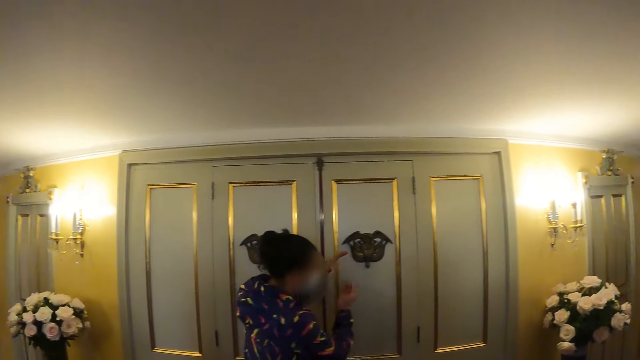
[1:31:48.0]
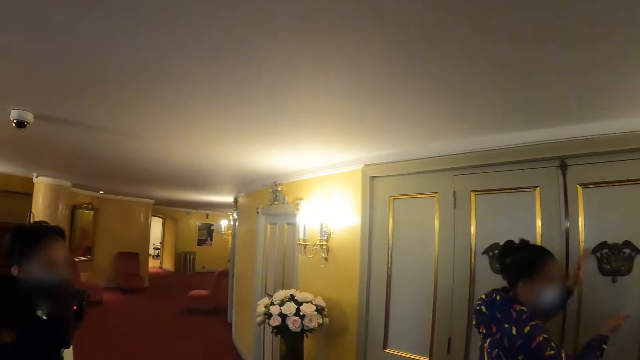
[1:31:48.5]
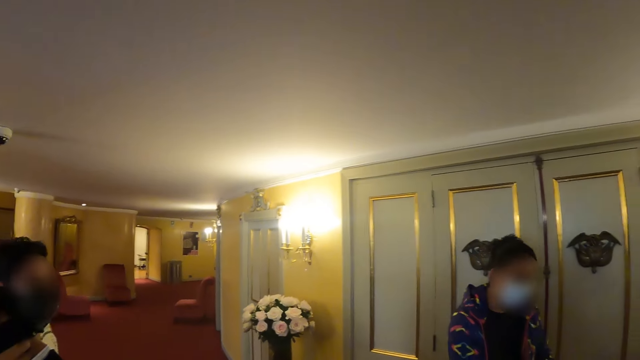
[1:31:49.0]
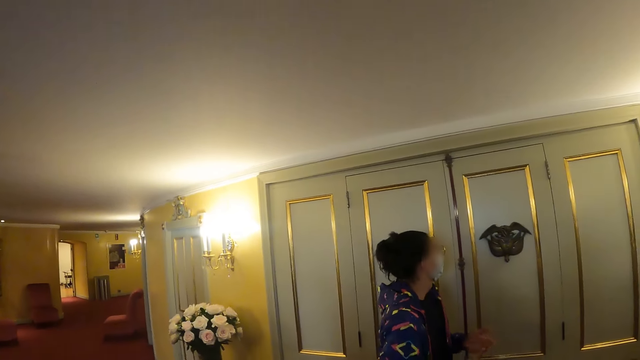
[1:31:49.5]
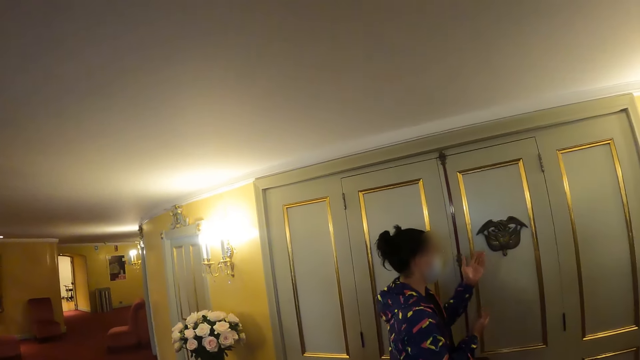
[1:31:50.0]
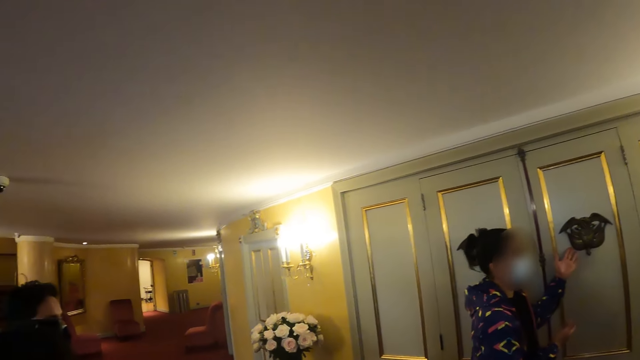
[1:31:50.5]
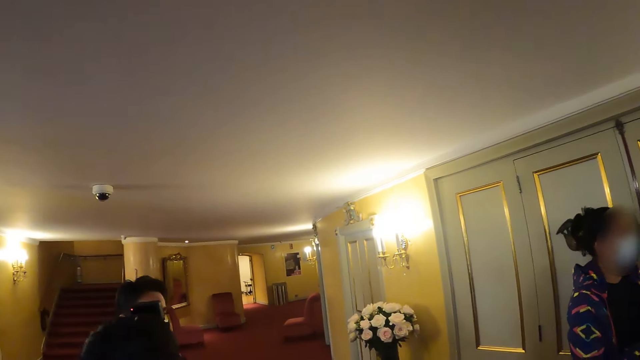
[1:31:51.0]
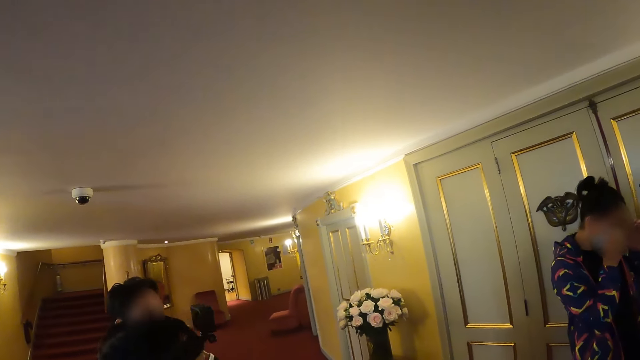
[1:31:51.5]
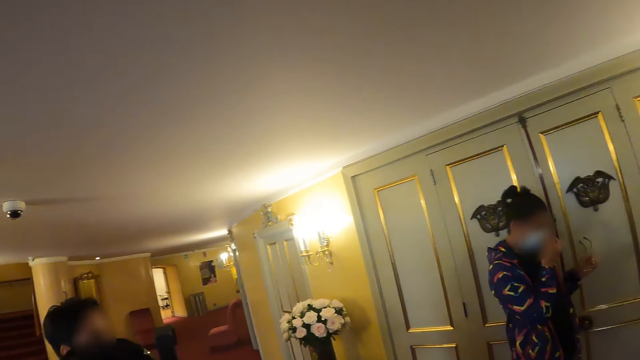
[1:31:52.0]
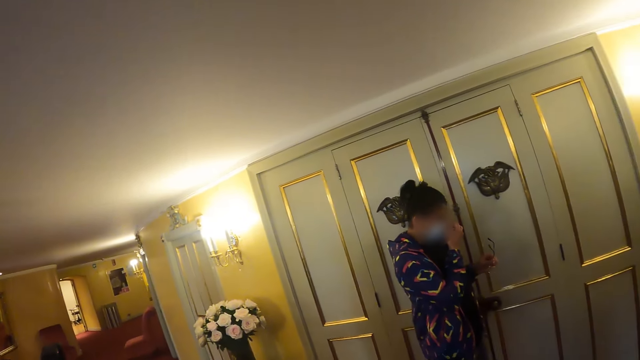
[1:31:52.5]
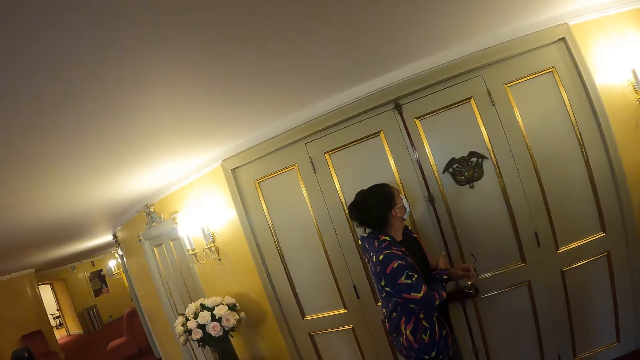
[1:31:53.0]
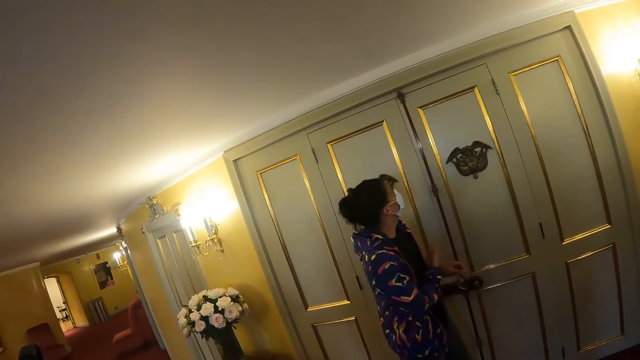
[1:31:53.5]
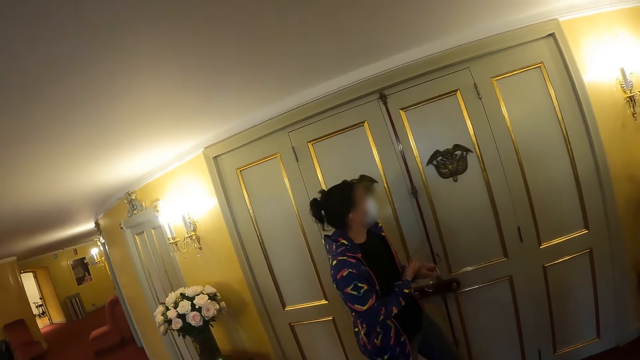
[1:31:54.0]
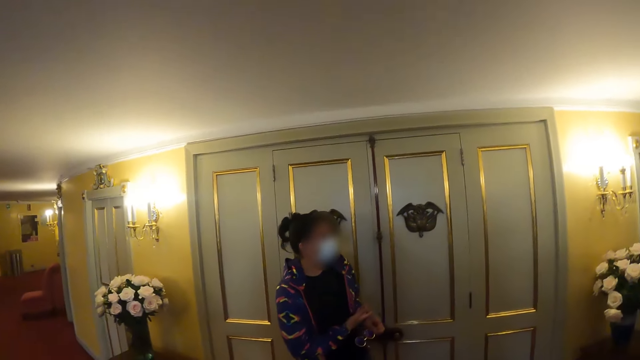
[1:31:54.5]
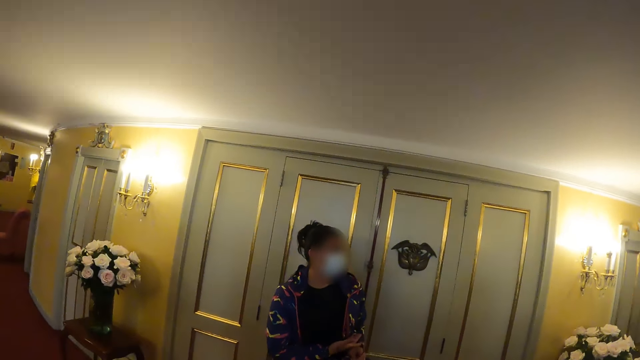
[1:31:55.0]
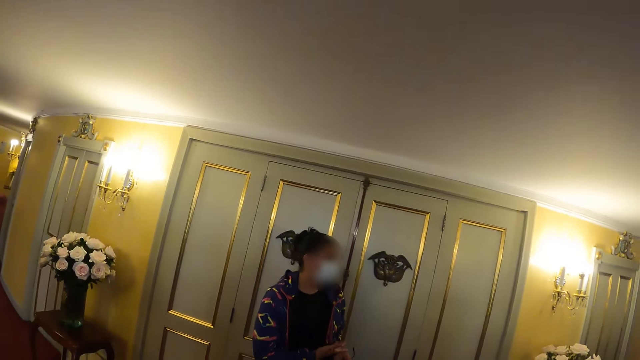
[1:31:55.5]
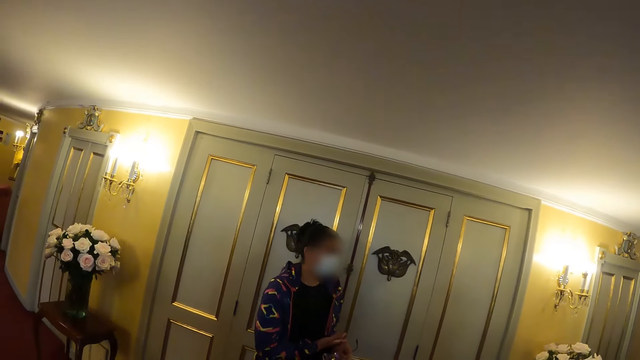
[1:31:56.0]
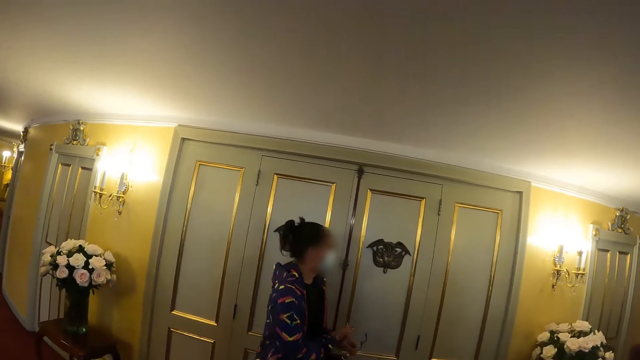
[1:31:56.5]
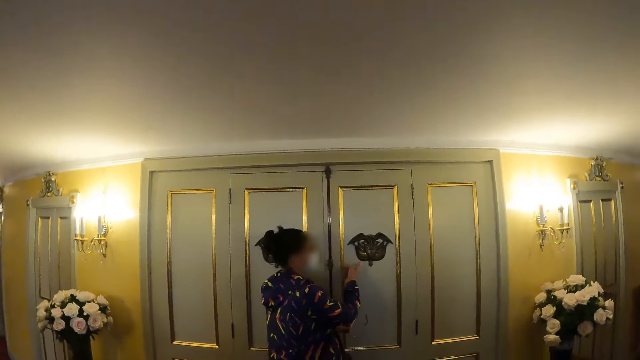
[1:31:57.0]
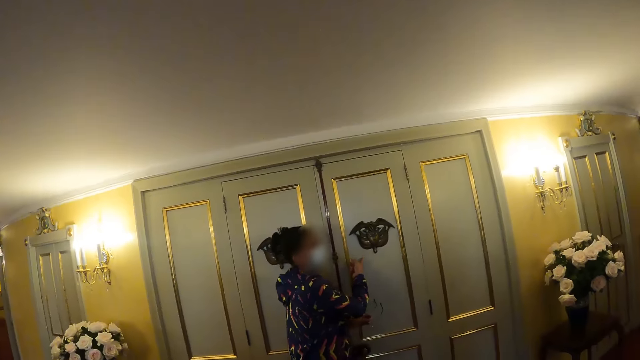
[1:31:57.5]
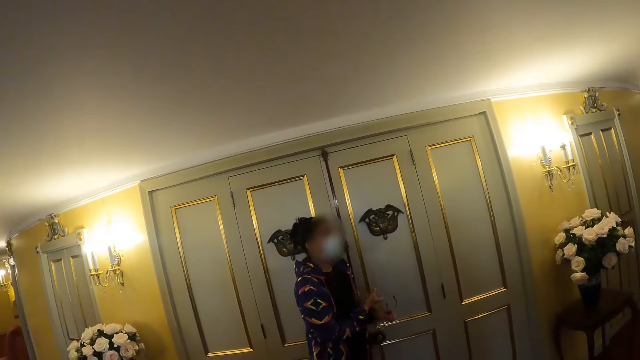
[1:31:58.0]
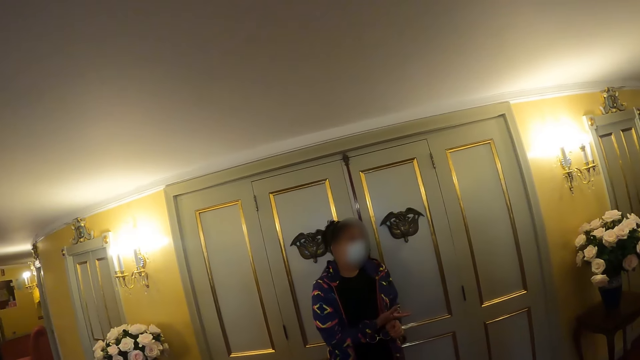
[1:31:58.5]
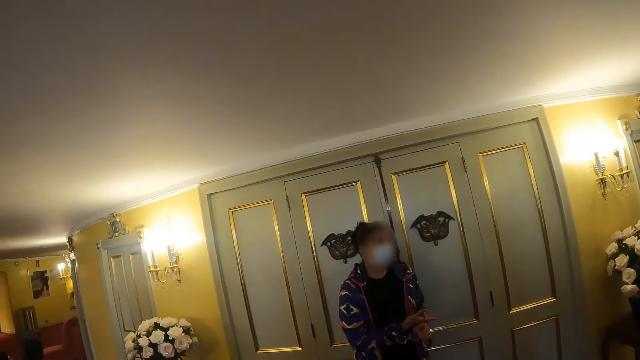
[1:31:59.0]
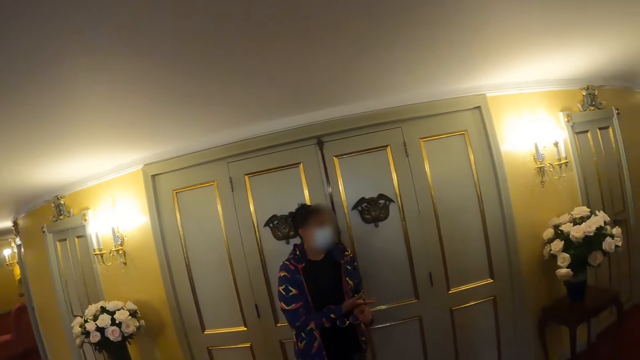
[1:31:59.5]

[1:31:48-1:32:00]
The camera wearer looks left. They look forward.

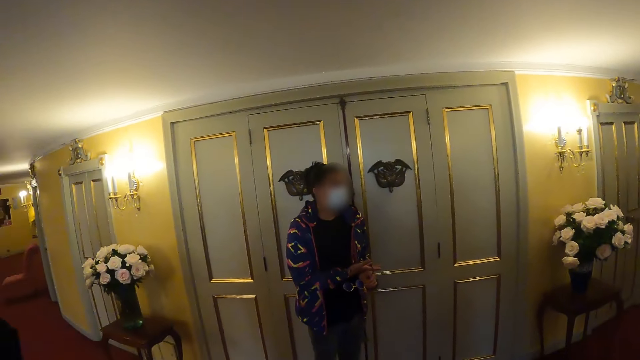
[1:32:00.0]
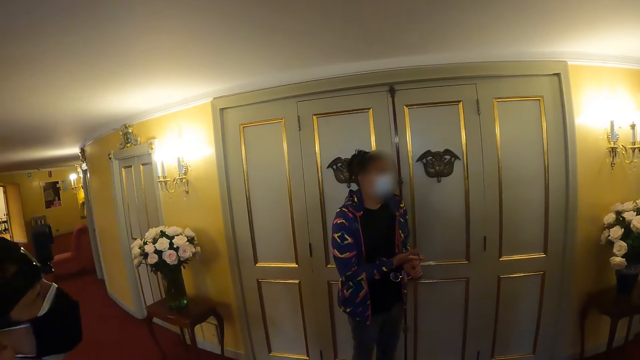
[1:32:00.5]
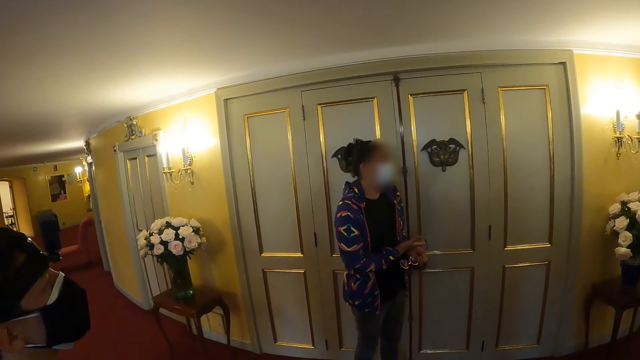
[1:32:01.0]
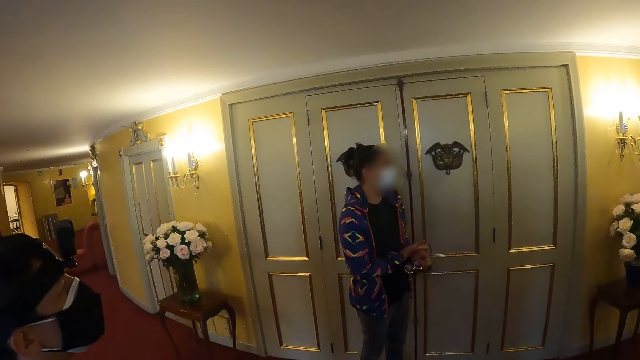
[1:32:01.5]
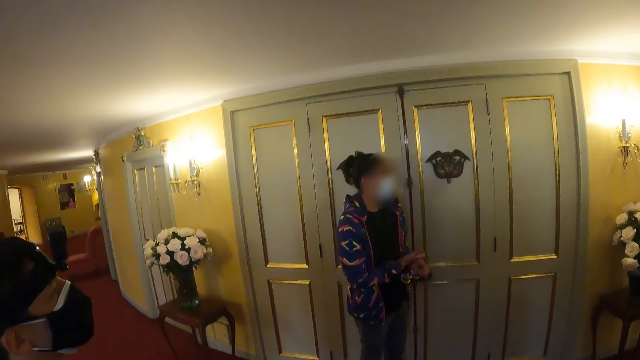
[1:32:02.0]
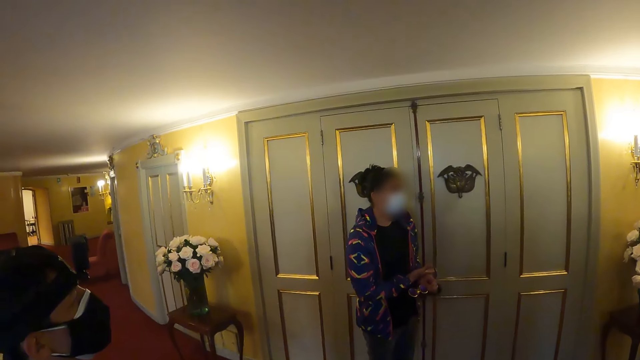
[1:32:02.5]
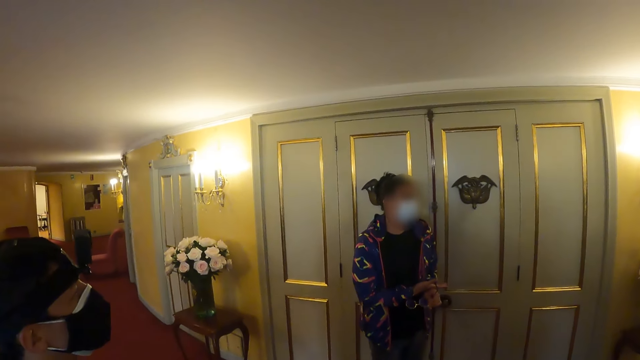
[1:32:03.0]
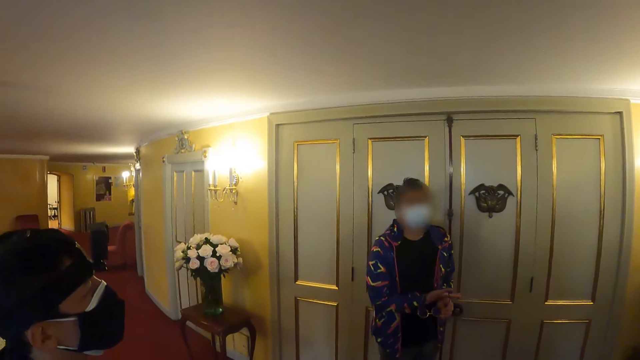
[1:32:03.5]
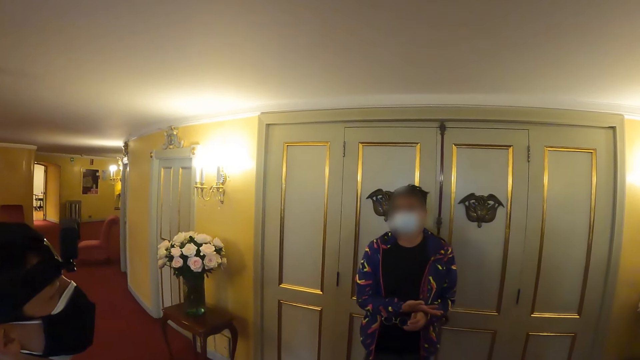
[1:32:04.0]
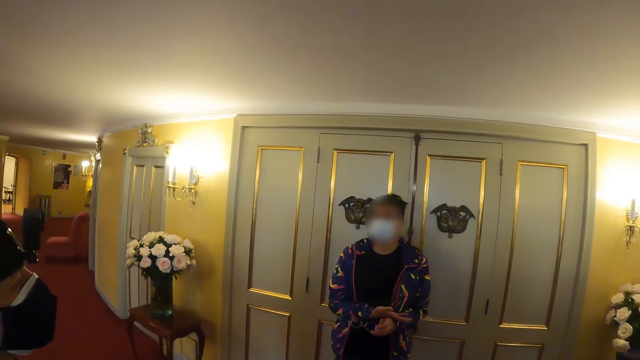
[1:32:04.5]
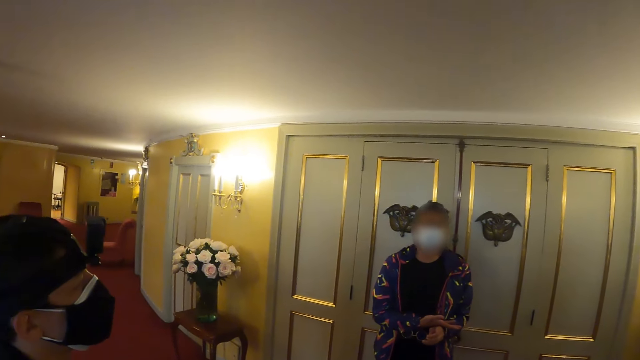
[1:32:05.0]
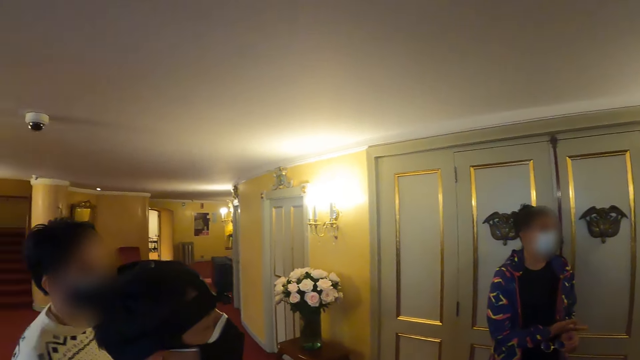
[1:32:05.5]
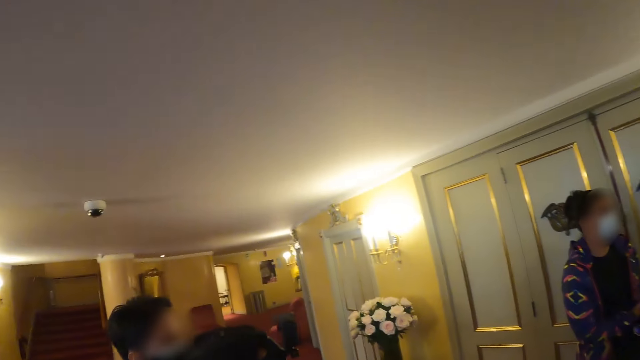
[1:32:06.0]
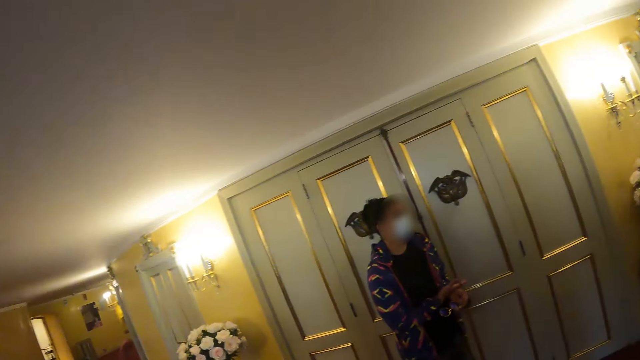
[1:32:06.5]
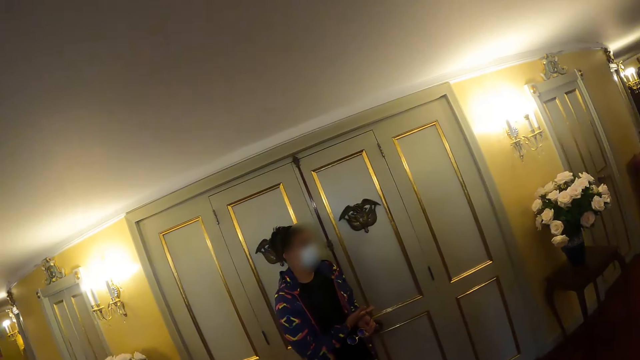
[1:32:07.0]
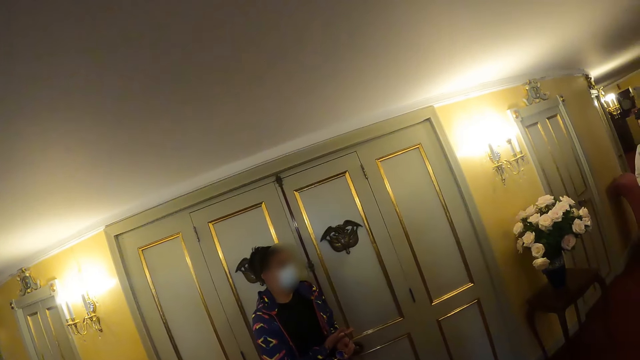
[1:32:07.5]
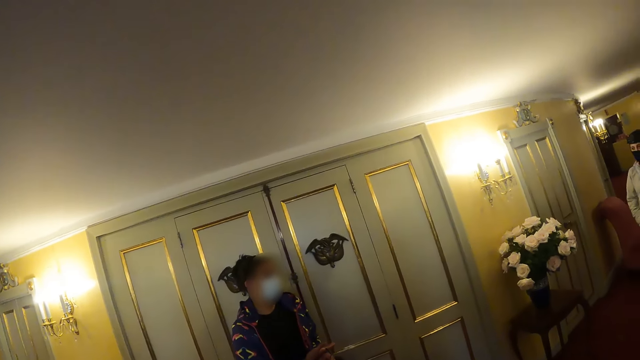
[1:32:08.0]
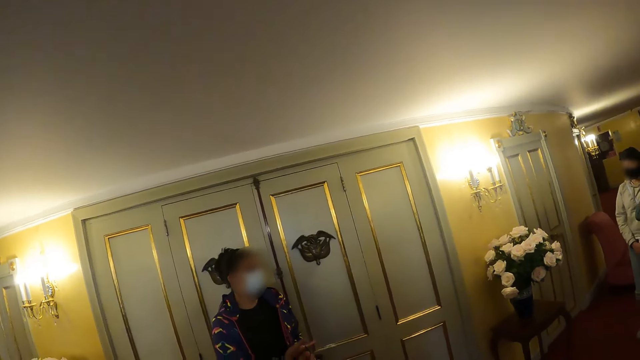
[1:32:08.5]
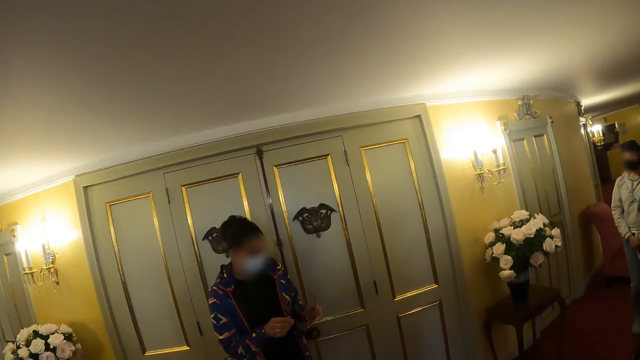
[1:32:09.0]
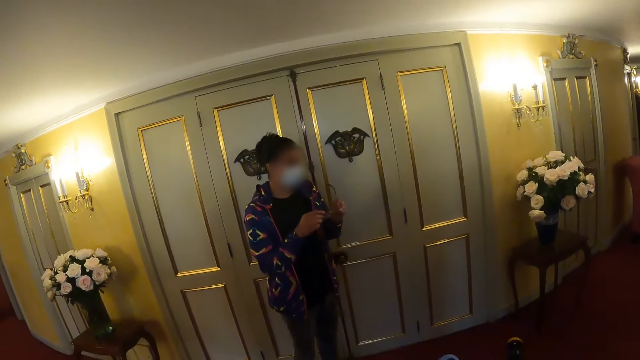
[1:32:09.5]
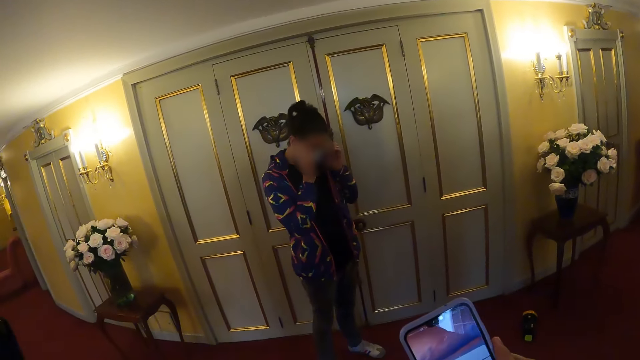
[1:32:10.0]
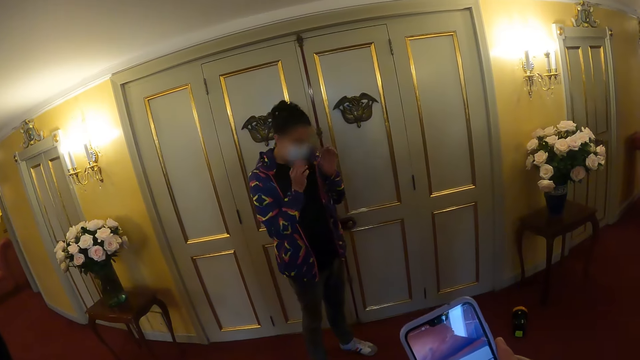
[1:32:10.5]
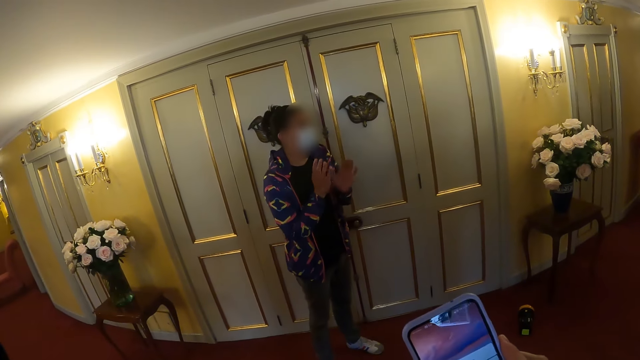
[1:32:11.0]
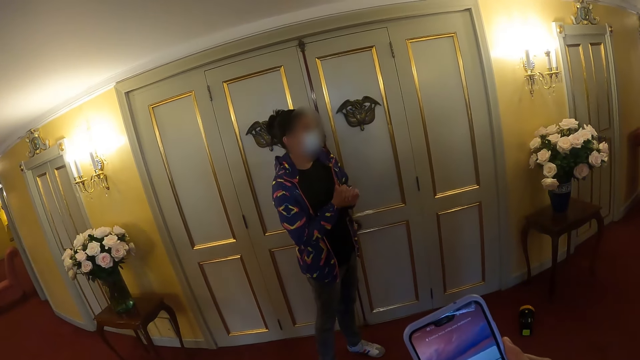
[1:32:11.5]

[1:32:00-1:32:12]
The camera wearer looks left. They look forward. They operate a phone. They look at the phone.
